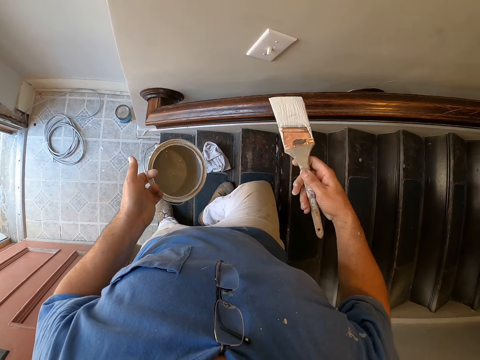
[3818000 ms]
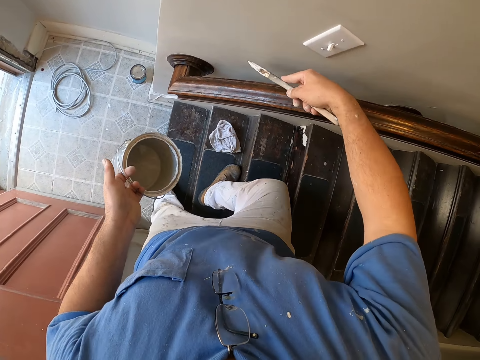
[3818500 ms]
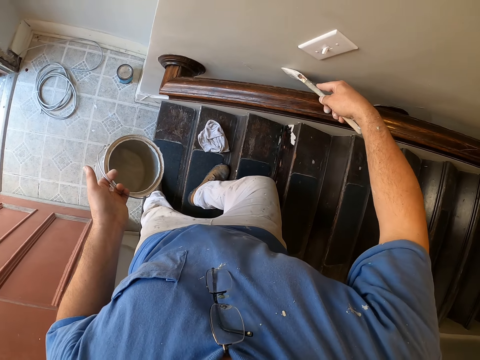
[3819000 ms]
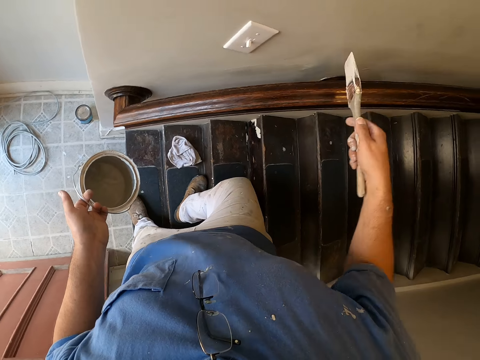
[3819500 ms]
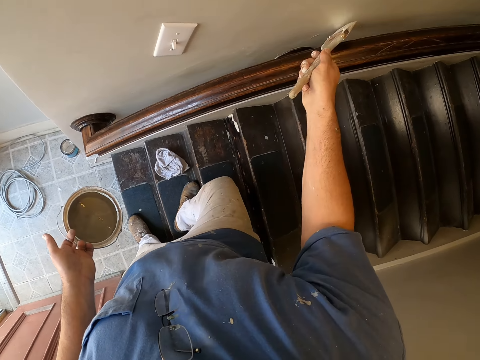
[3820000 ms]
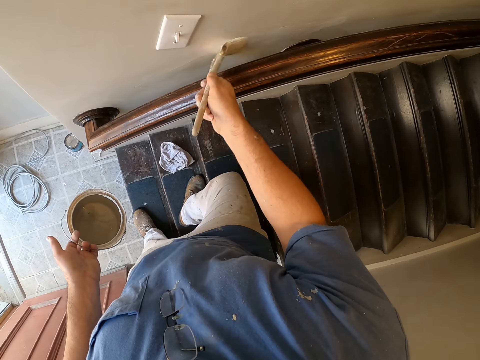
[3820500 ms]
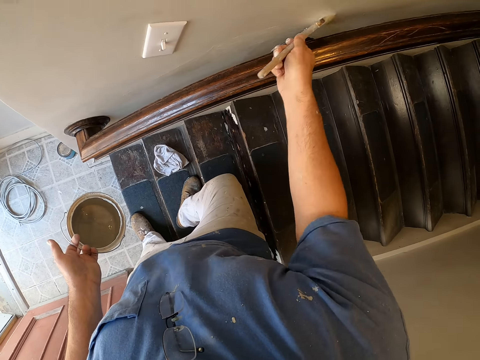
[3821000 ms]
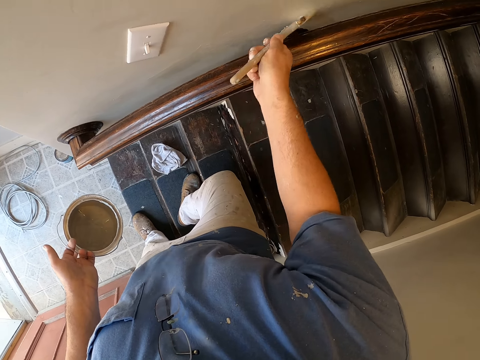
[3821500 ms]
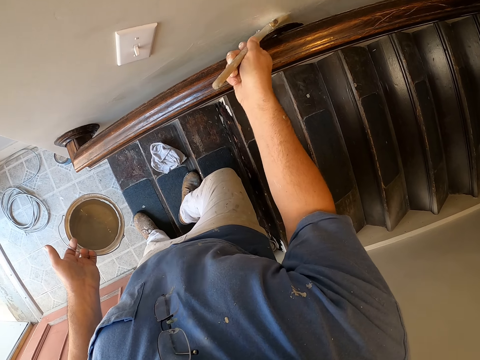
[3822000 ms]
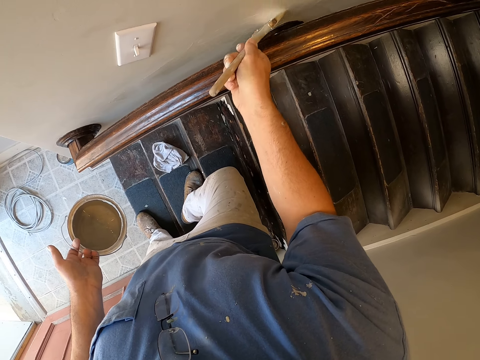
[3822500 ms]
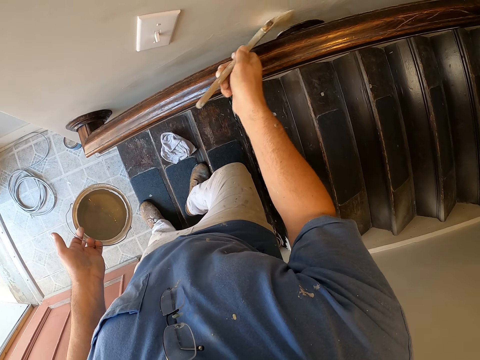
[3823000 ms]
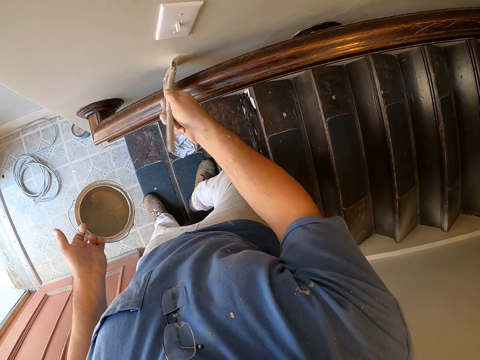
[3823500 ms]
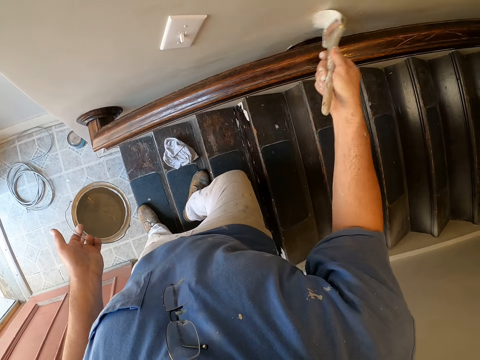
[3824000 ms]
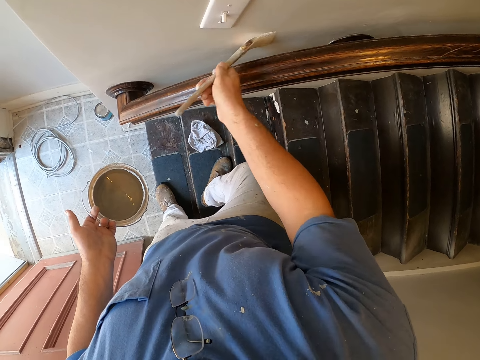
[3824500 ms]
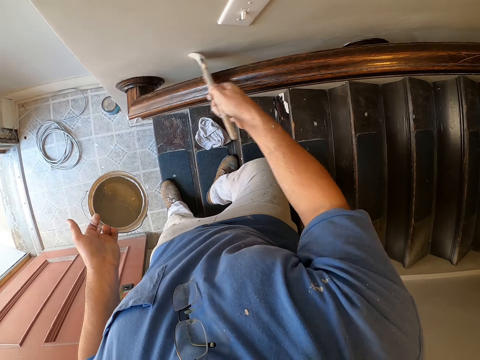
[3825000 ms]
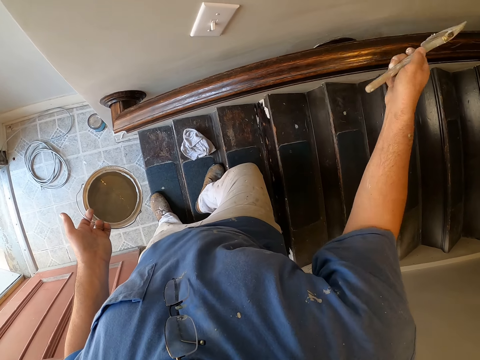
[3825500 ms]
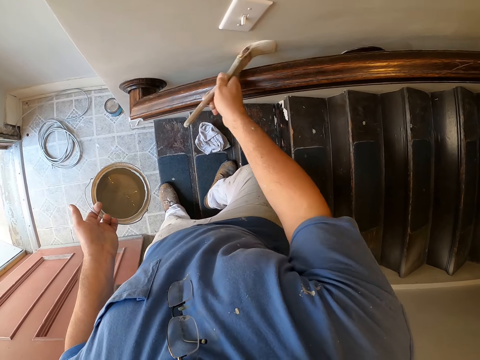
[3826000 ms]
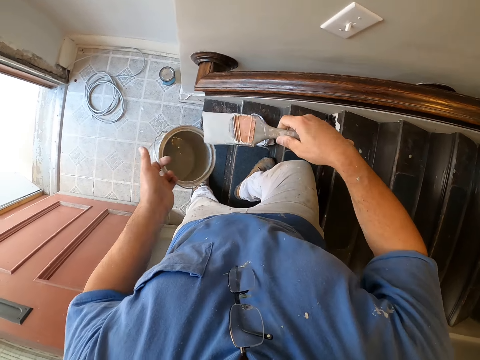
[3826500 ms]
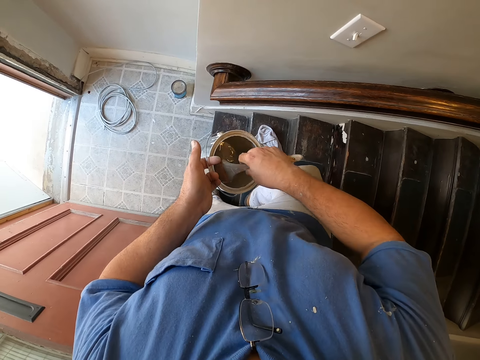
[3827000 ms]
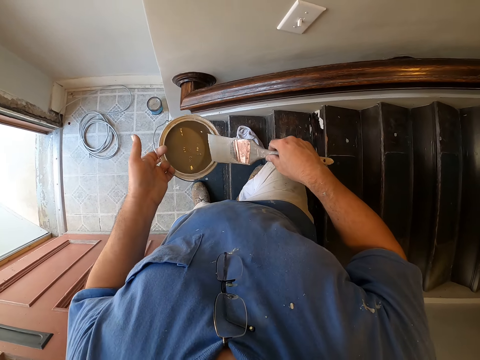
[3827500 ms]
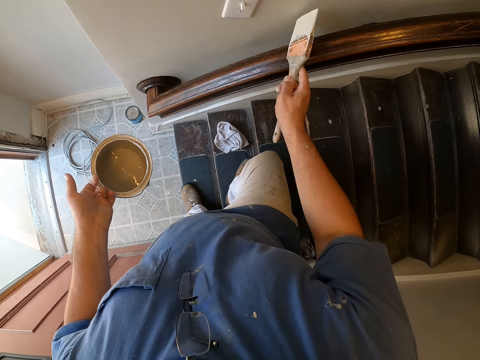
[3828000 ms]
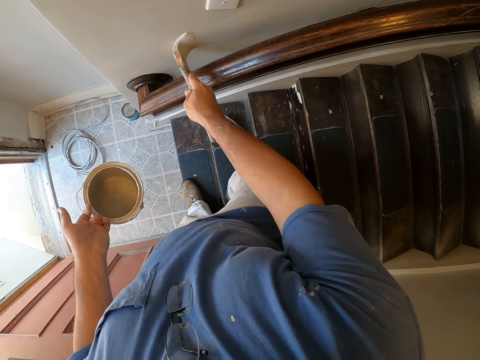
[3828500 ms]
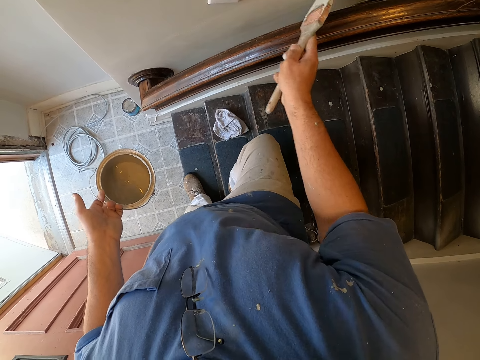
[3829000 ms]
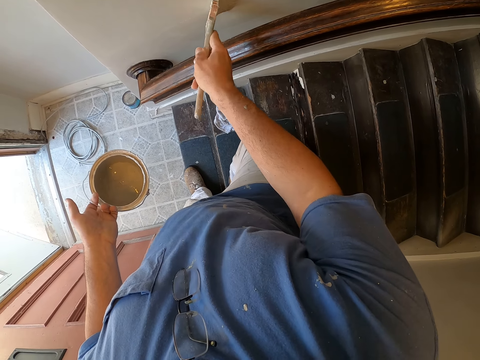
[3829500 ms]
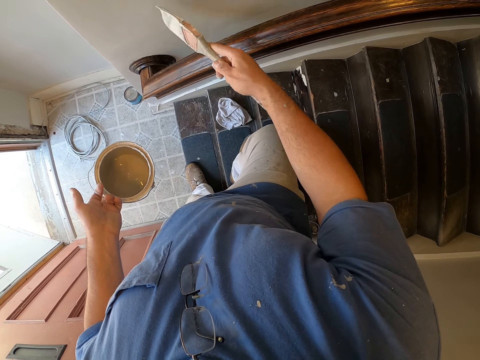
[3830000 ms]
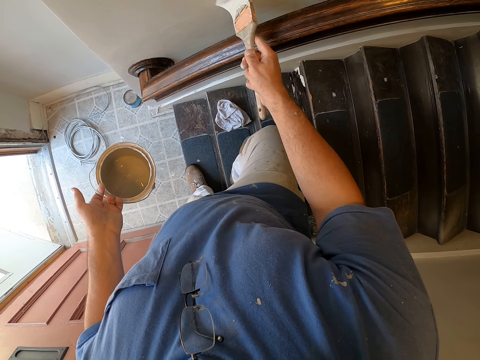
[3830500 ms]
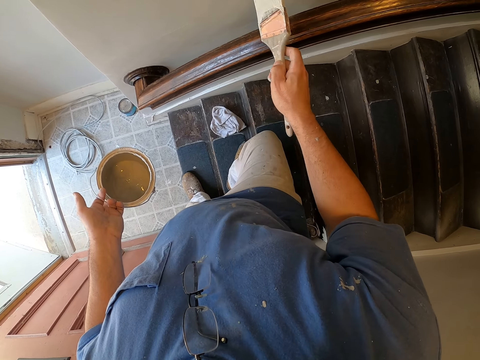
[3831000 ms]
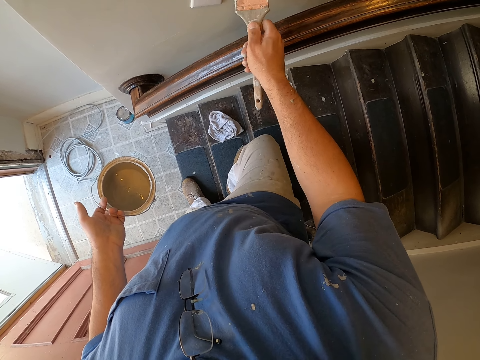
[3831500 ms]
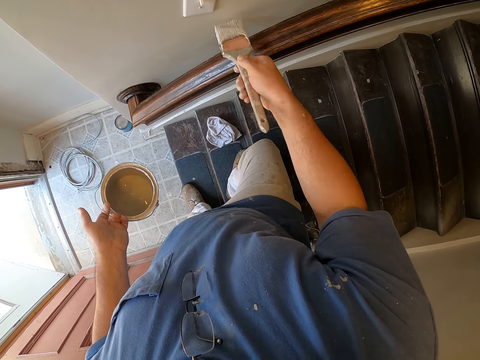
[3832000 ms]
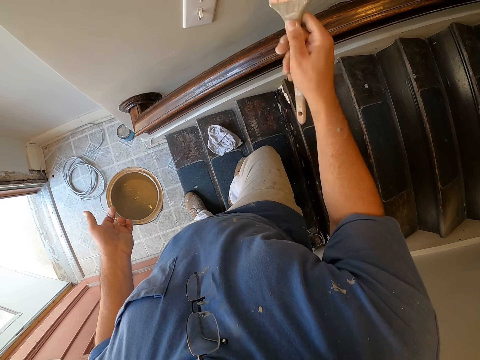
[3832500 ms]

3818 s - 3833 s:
The camera wearer continues painting the wall near the stairs railing with the paint brush. They dip the paint brush into the paint bucket. They continue painting the wall near the stairs railing with the paint brush.

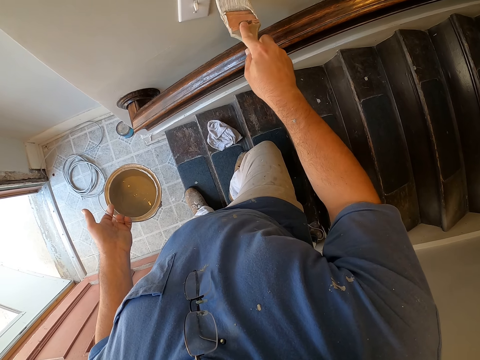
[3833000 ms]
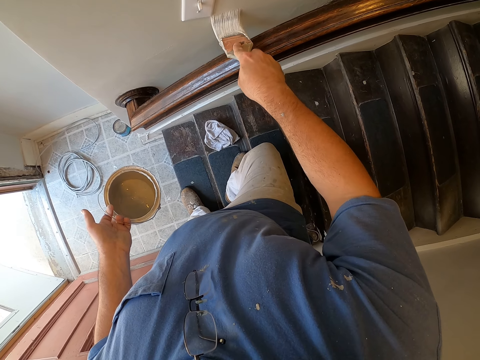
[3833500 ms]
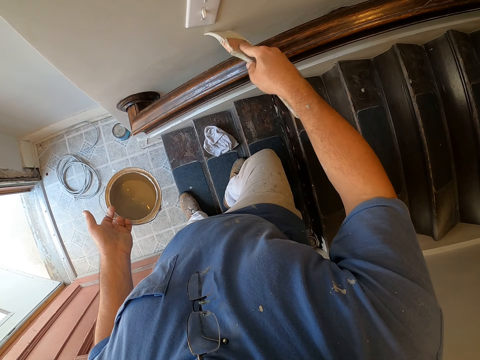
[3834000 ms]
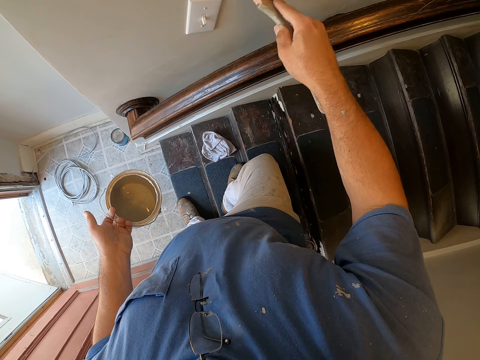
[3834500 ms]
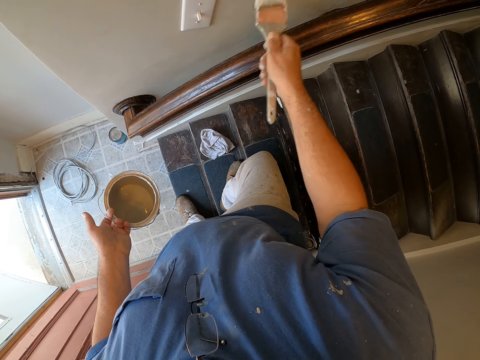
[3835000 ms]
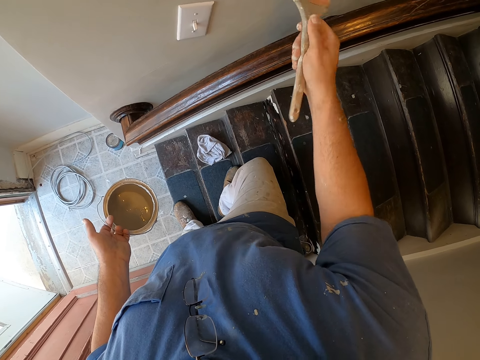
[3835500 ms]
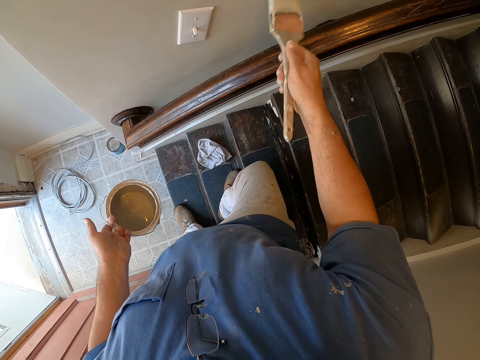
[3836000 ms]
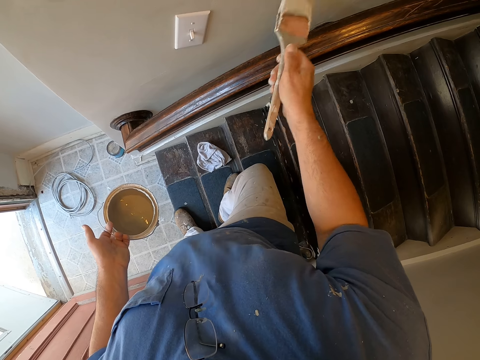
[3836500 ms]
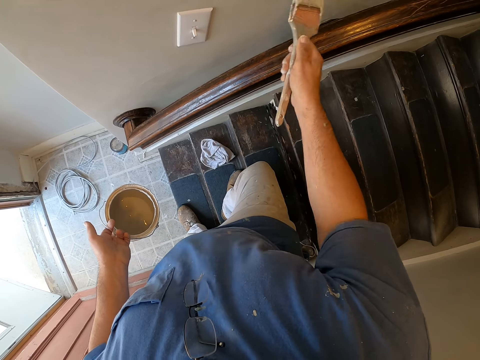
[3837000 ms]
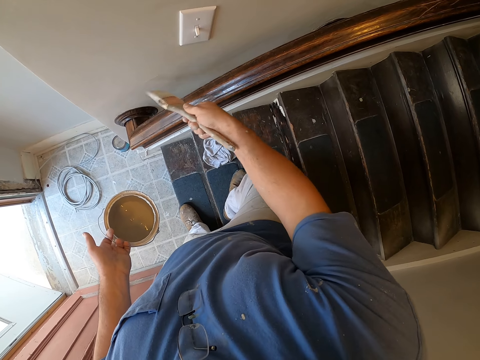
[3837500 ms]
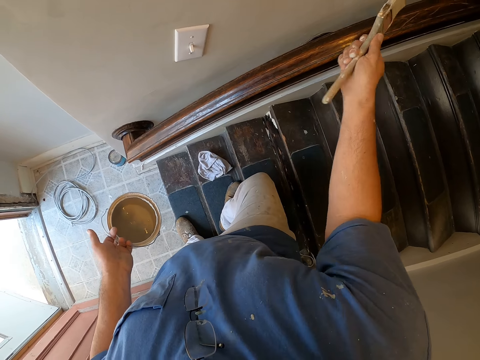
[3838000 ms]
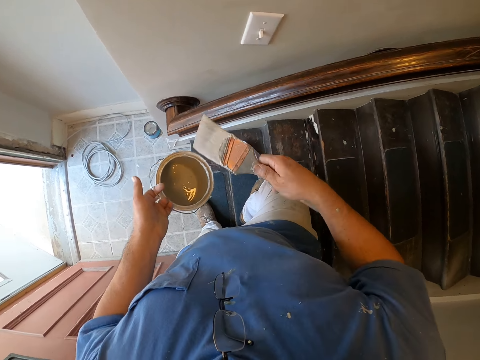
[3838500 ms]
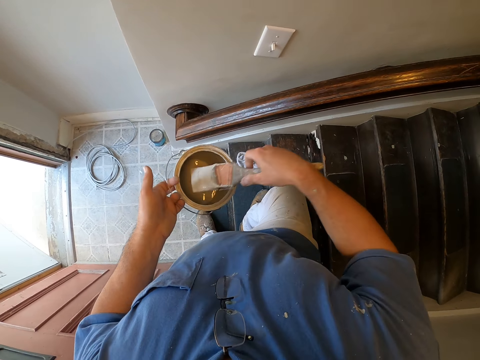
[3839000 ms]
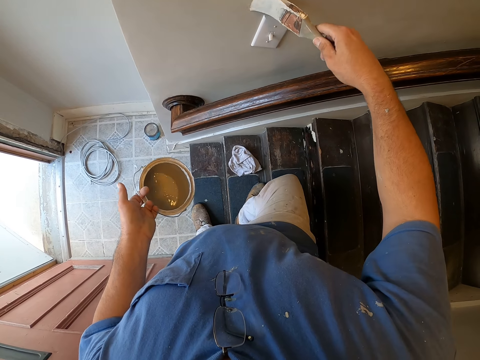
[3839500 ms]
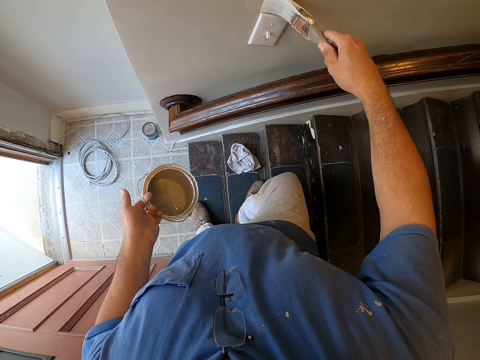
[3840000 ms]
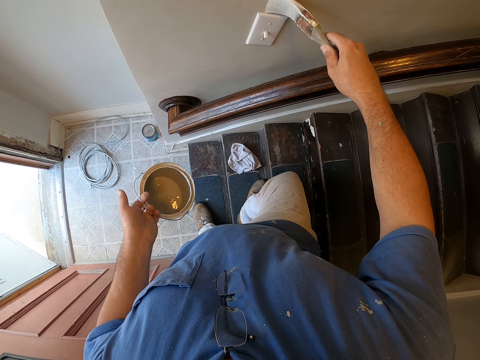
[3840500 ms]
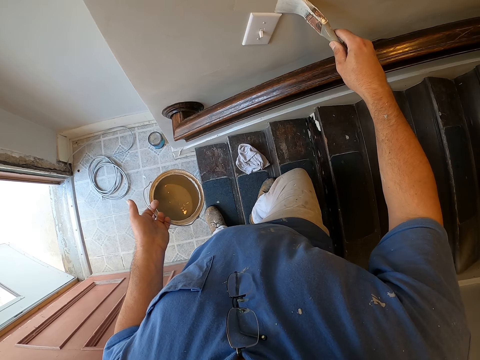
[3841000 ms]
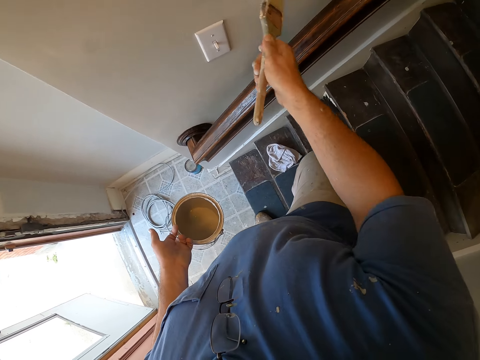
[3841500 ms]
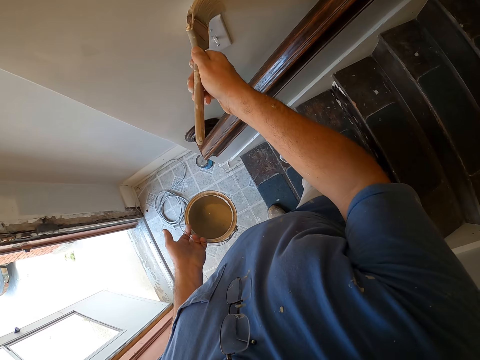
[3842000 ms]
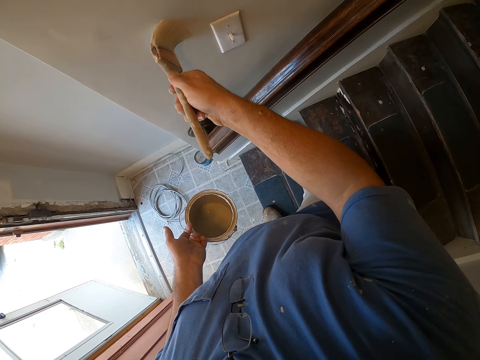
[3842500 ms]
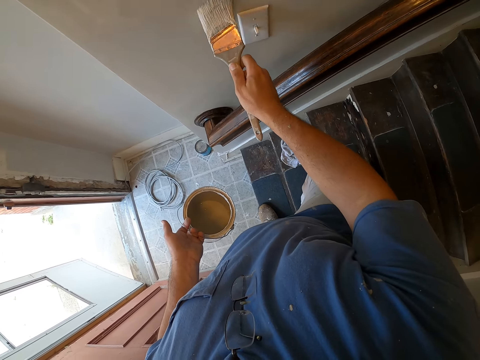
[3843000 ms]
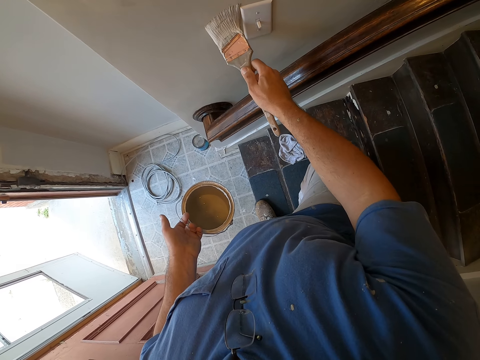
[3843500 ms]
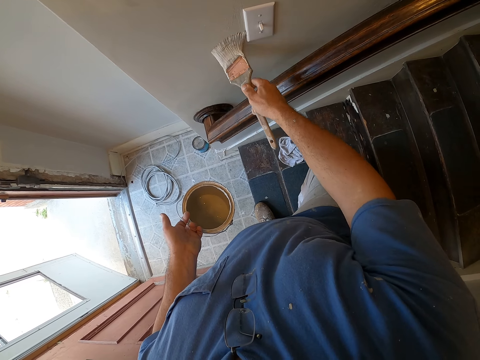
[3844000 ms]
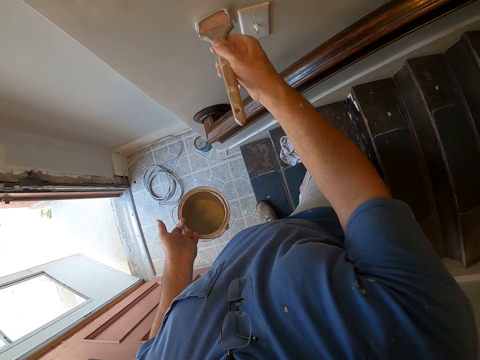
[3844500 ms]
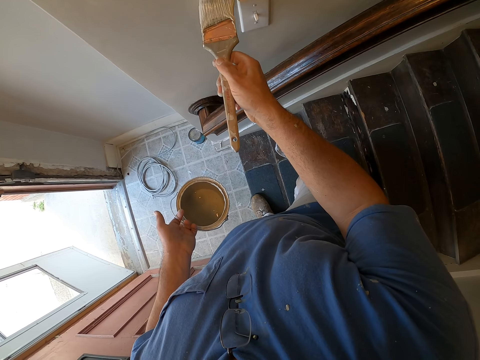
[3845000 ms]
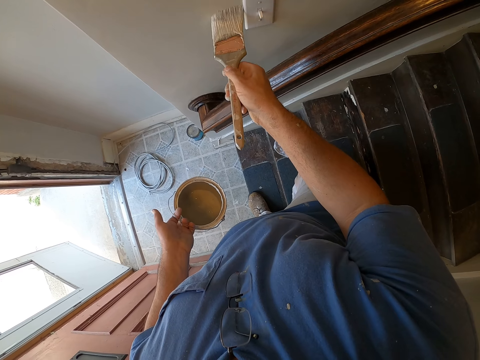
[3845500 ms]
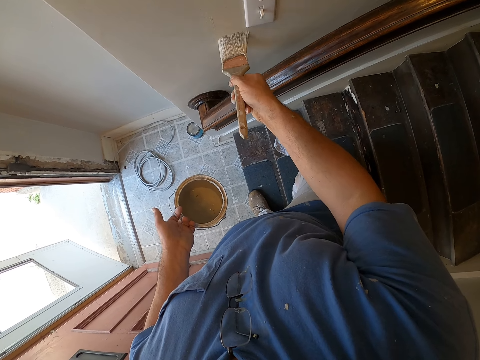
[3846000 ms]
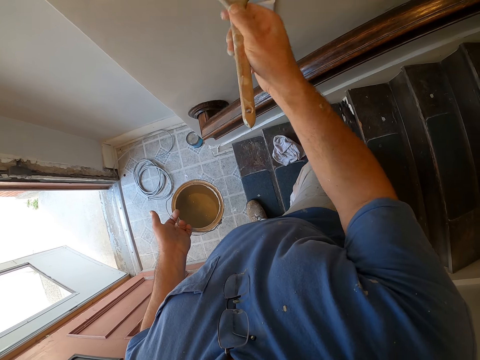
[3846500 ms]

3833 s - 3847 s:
The camera wearer dips the paint brush into the paint bucket. They paint around the switch on the wall with the paint brush.
